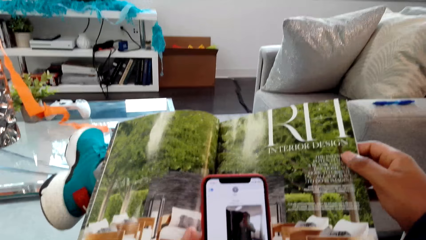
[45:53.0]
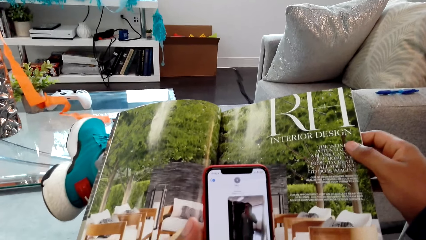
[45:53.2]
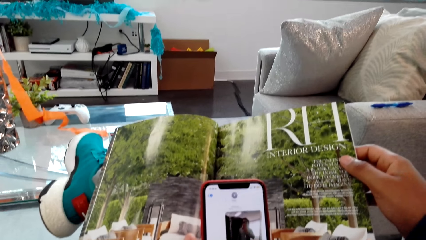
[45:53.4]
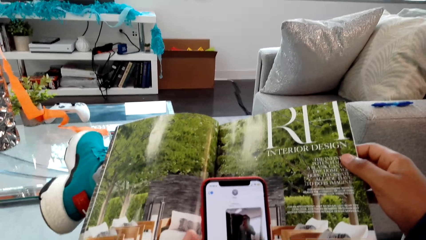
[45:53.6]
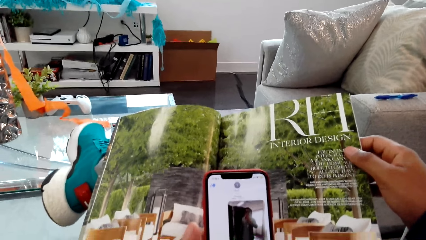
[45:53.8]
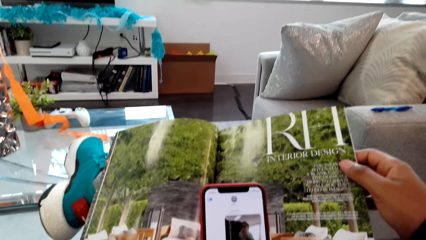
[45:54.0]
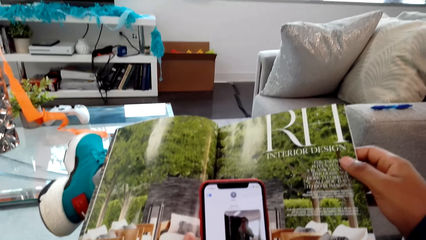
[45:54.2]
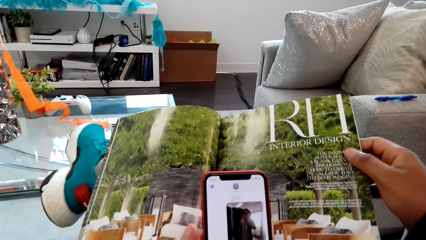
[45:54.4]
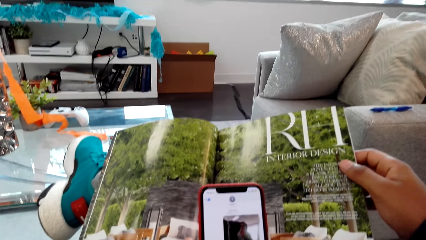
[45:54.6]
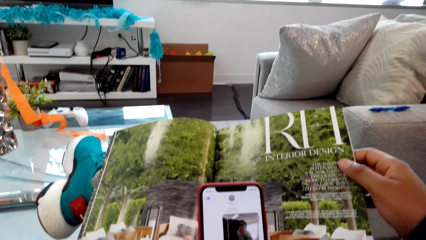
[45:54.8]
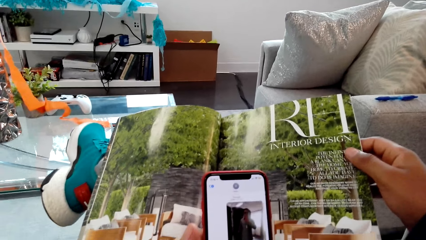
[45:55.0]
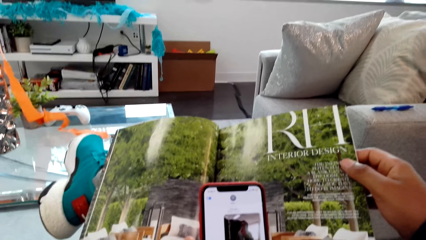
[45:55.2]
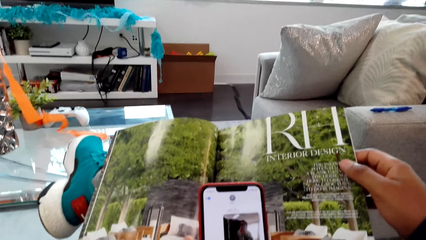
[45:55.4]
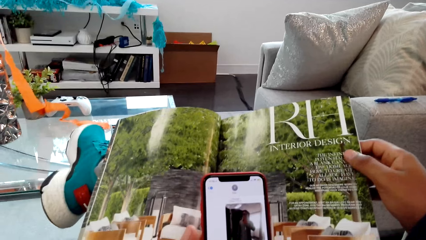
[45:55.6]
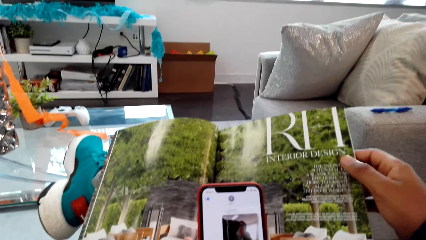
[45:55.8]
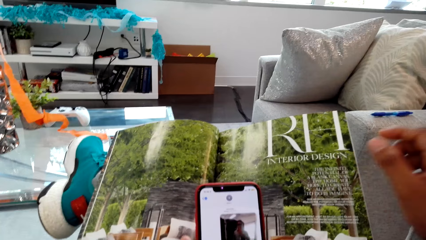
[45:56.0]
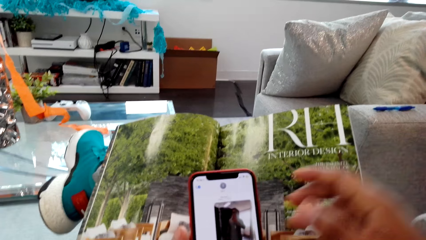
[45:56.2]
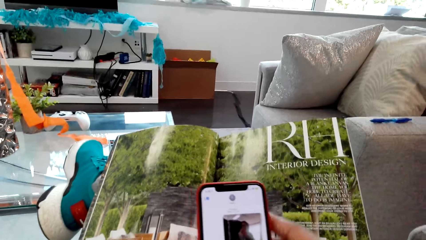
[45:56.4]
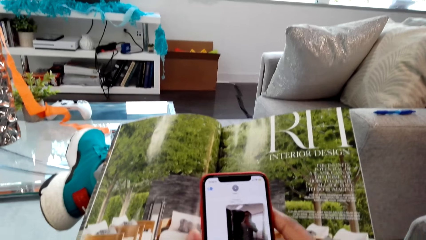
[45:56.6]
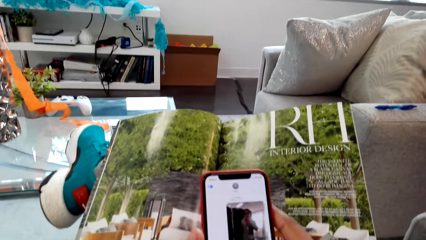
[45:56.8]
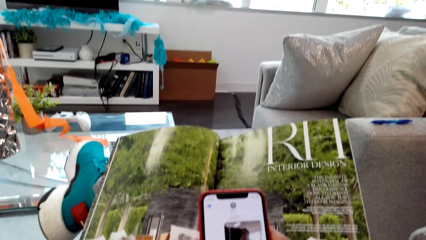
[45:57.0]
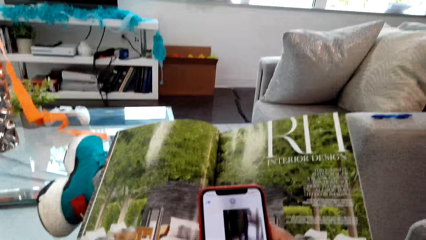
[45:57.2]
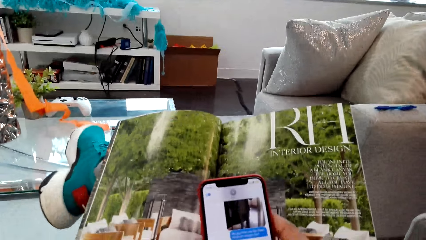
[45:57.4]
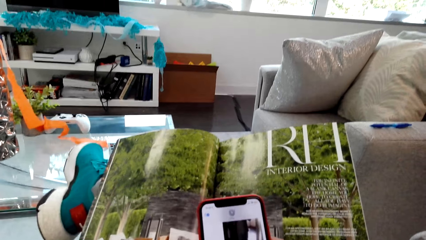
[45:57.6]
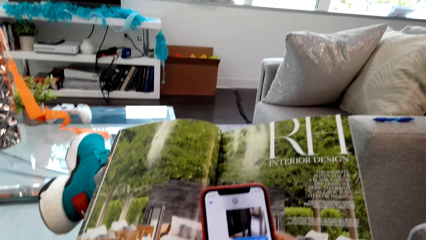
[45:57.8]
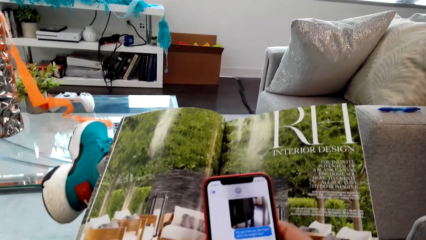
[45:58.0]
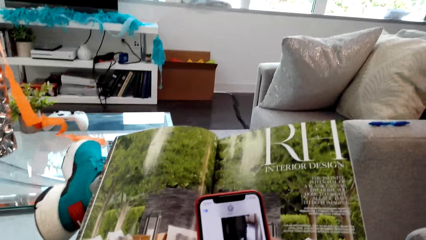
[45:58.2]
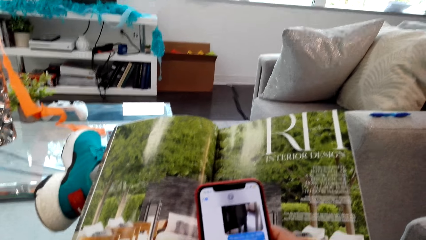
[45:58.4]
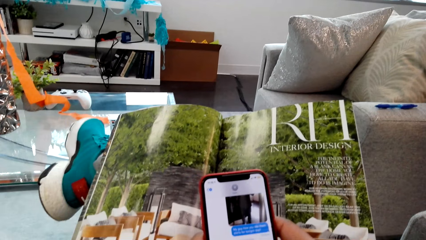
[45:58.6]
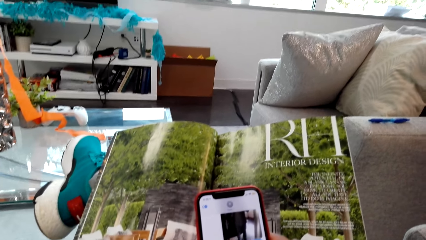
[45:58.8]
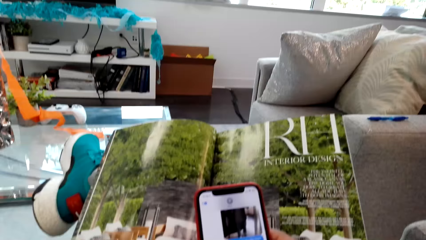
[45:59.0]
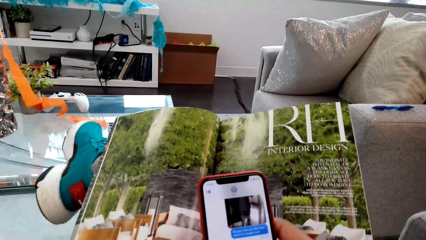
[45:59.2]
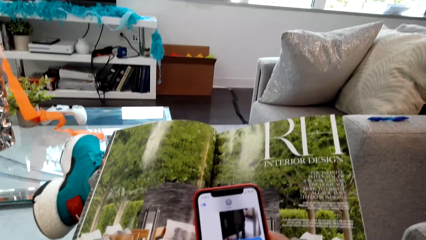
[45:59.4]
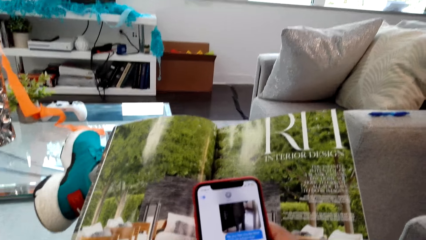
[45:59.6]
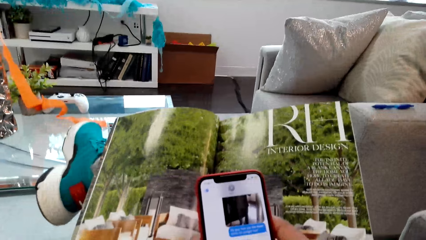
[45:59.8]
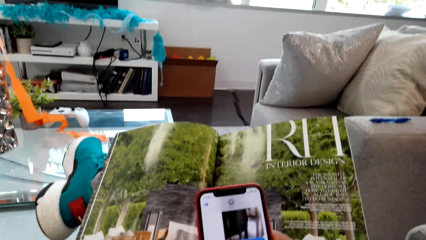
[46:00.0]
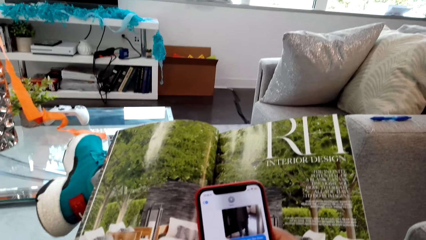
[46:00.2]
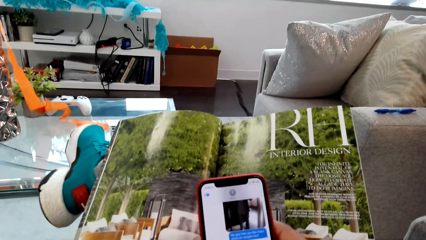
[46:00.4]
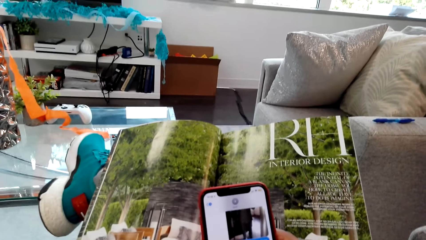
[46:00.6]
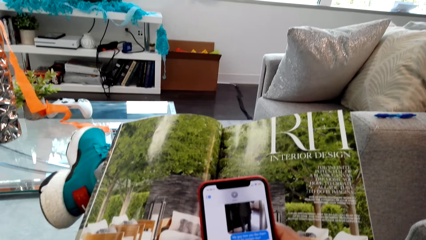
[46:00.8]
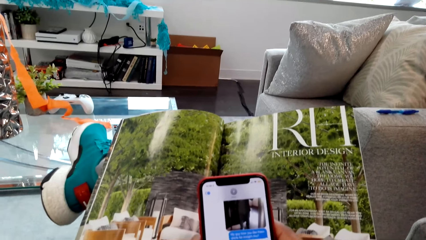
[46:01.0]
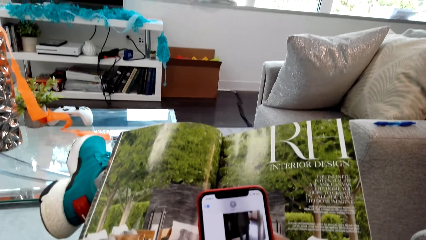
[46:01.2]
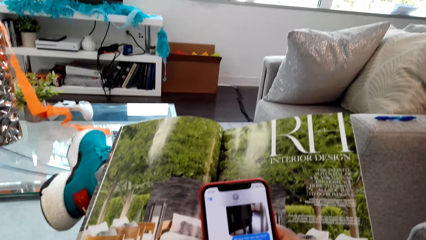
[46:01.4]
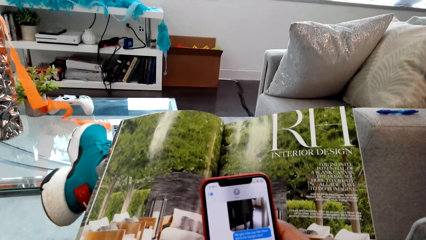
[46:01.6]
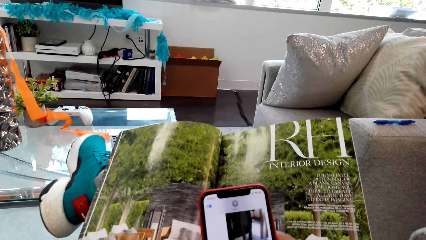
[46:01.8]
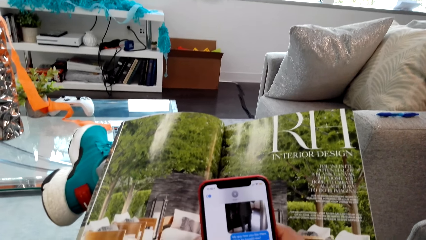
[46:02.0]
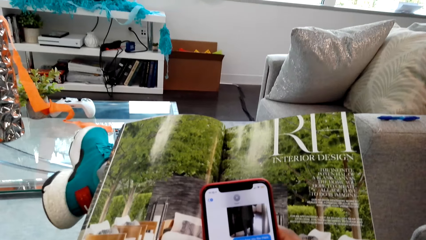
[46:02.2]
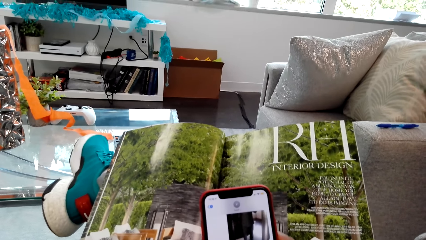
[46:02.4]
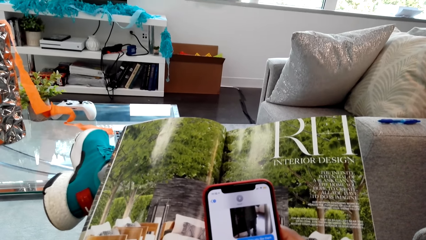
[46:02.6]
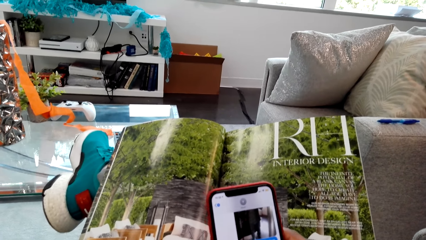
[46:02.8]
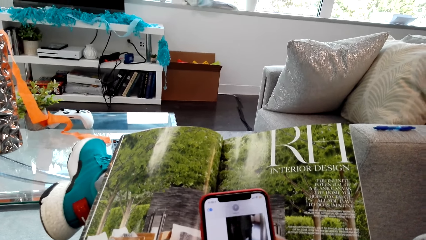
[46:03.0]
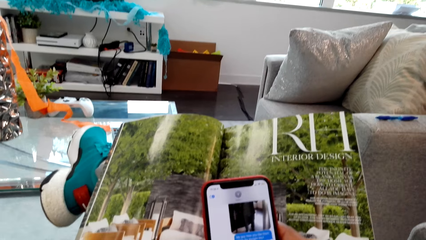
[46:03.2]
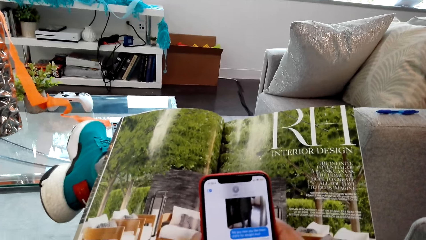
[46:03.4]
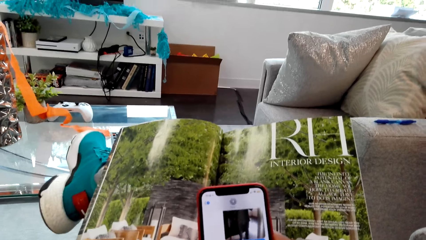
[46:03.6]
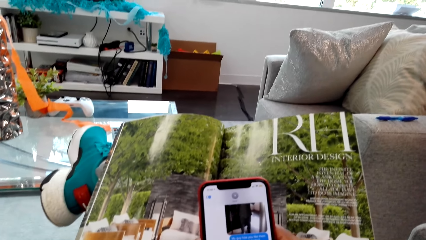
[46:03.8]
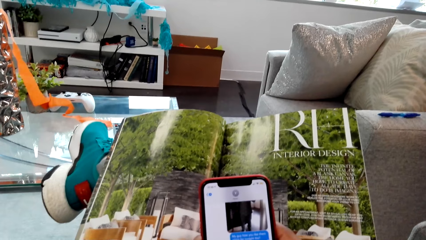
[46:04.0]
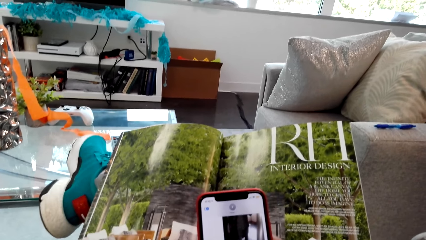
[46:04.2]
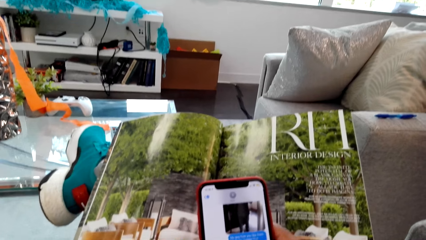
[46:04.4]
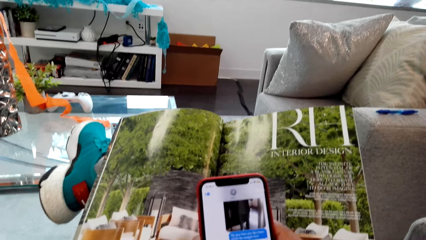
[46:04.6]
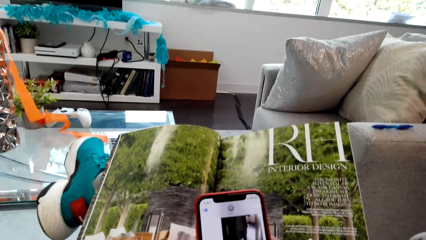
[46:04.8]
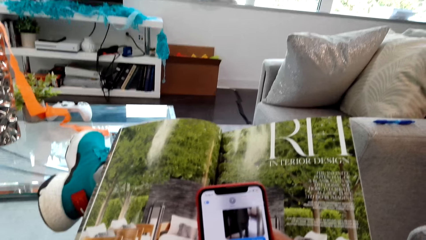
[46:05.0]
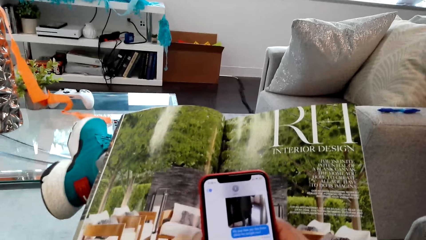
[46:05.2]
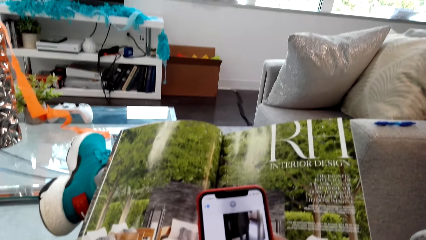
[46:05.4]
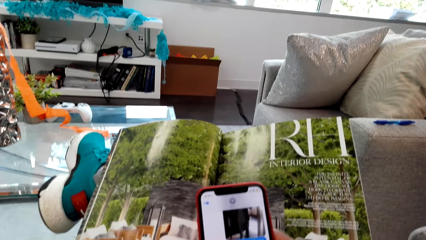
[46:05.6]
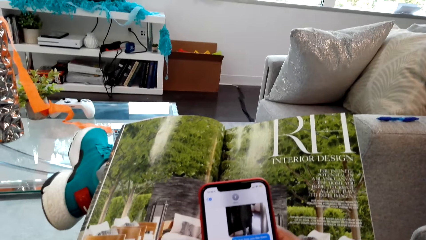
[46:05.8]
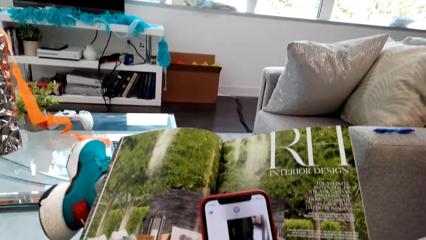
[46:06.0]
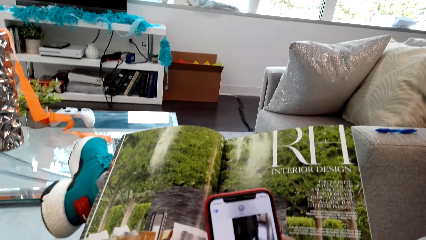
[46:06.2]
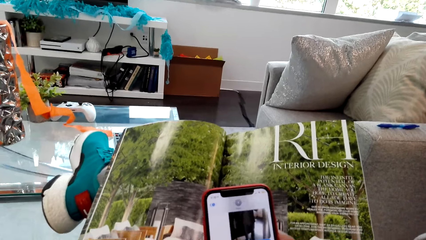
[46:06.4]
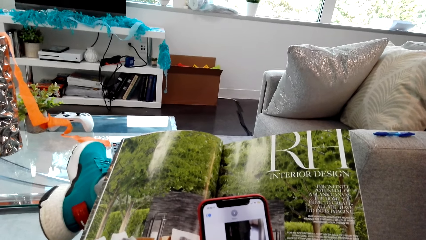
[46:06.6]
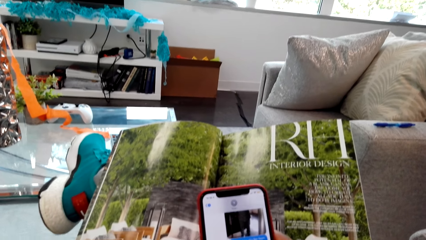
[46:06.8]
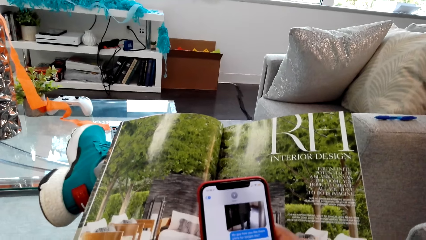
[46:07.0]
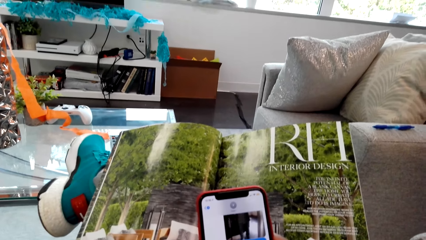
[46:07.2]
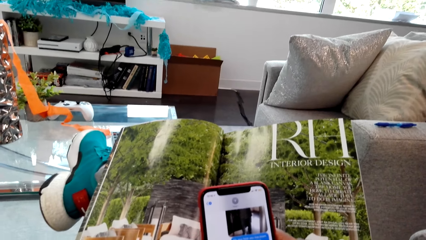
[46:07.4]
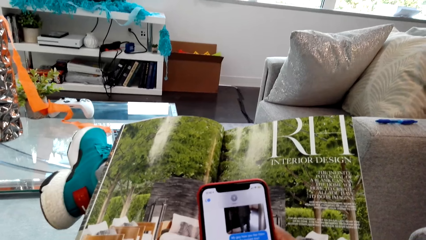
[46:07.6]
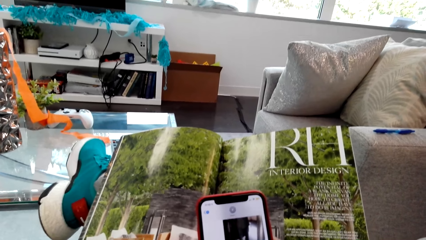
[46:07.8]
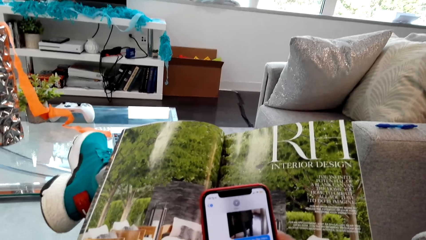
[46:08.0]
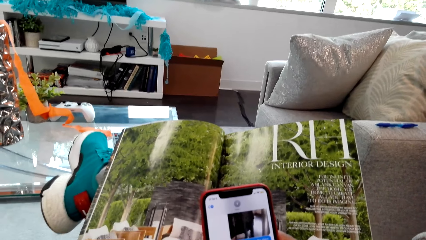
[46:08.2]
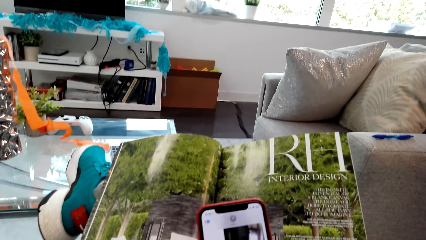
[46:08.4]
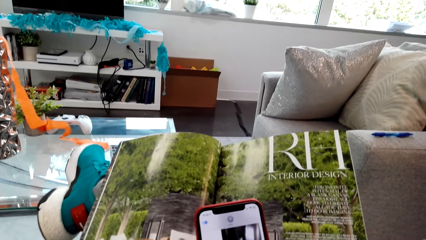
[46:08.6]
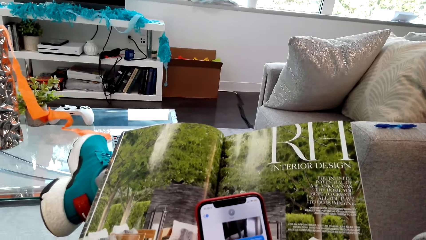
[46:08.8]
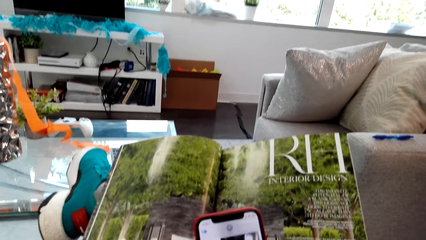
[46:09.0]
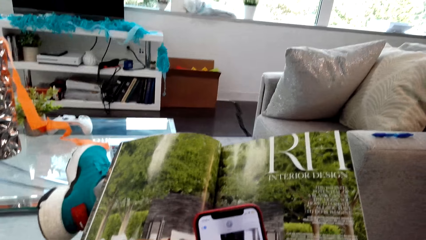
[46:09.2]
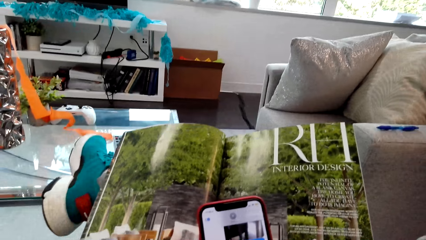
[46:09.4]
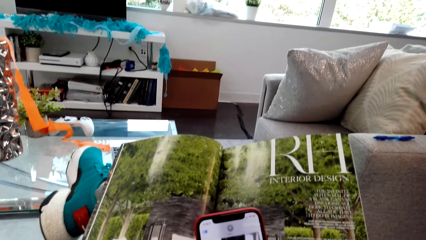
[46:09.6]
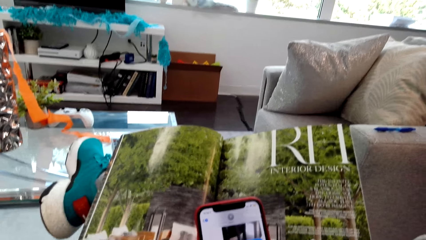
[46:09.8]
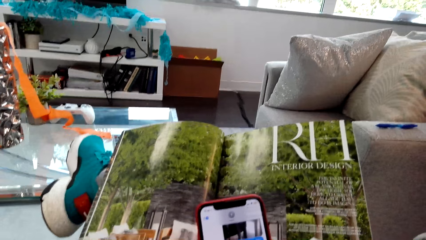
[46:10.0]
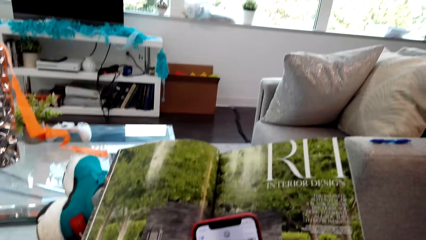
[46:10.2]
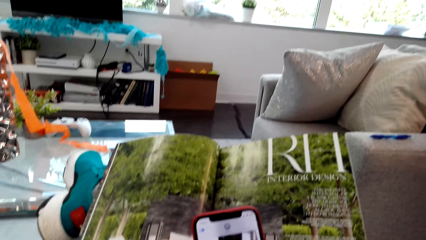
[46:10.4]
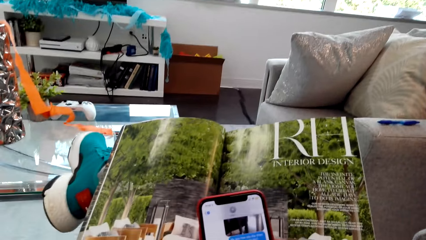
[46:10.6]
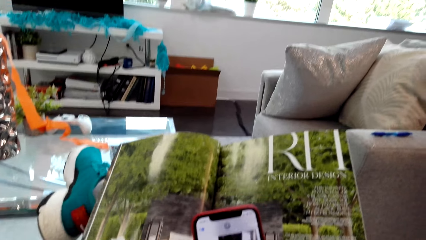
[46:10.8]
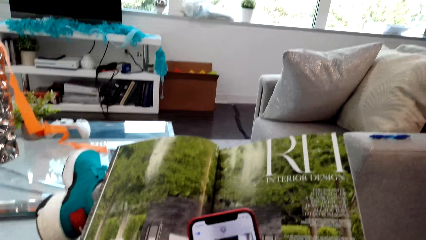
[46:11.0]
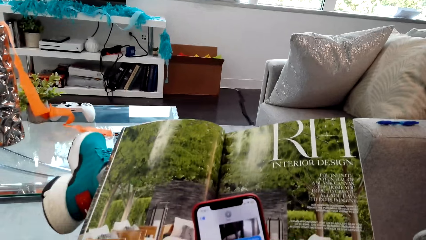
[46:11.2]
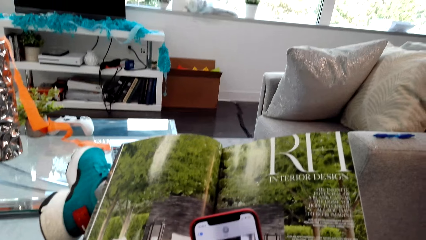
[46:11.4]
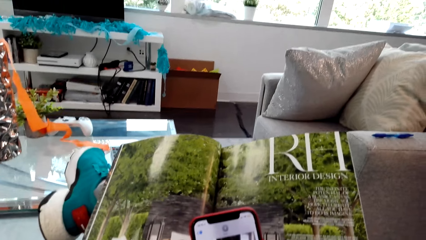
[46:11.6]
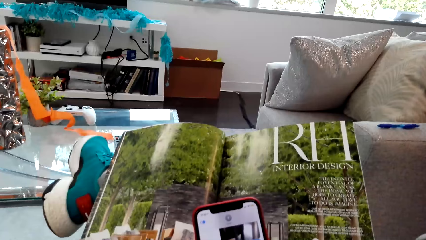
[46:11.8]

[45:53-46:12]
The camera wearer looks at a phone. They release the magazine. They hold the phone. They look at the phone.
